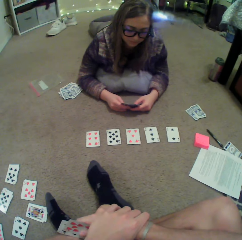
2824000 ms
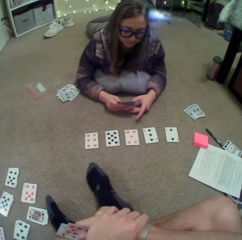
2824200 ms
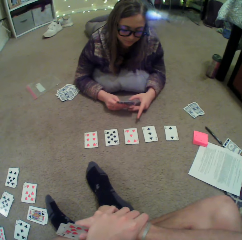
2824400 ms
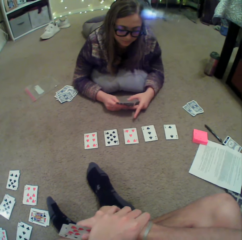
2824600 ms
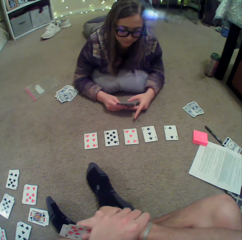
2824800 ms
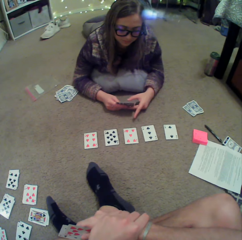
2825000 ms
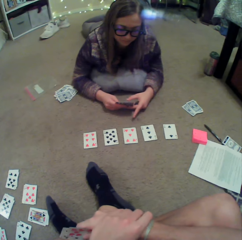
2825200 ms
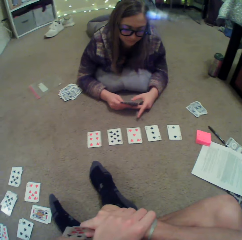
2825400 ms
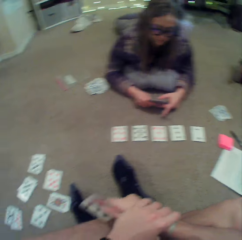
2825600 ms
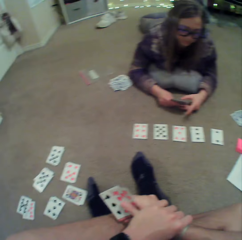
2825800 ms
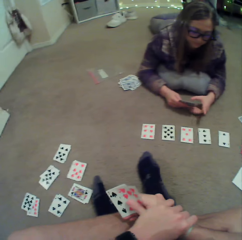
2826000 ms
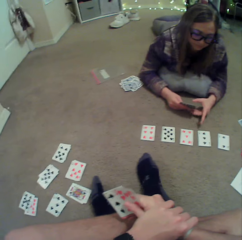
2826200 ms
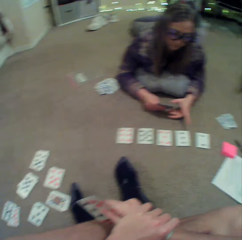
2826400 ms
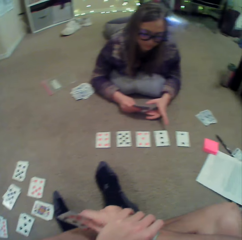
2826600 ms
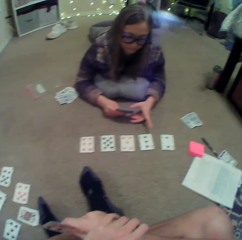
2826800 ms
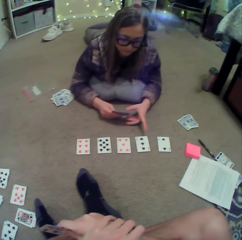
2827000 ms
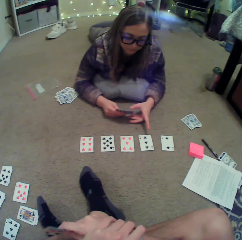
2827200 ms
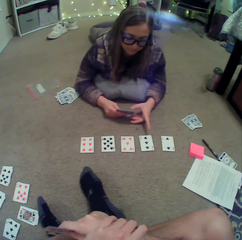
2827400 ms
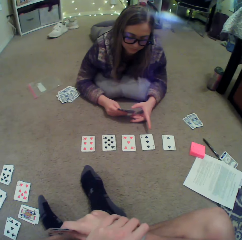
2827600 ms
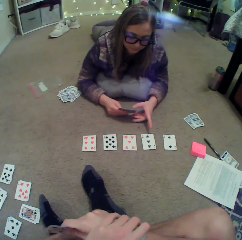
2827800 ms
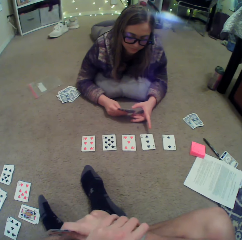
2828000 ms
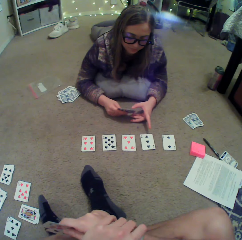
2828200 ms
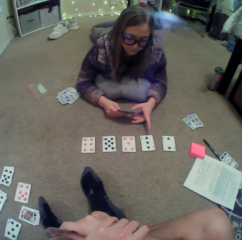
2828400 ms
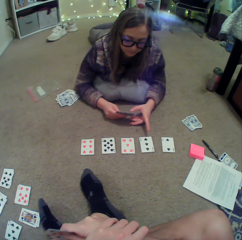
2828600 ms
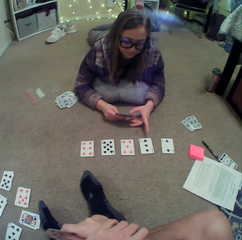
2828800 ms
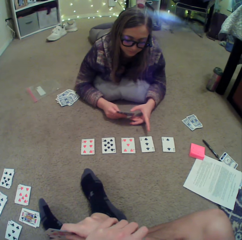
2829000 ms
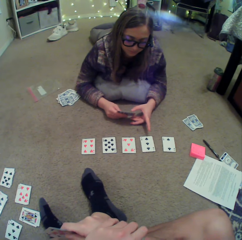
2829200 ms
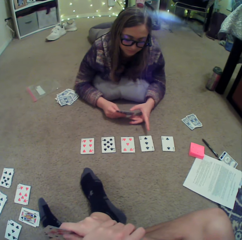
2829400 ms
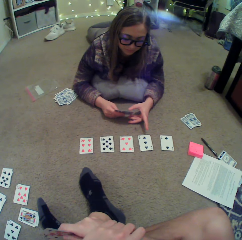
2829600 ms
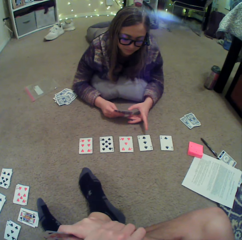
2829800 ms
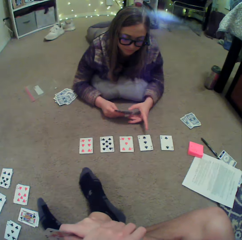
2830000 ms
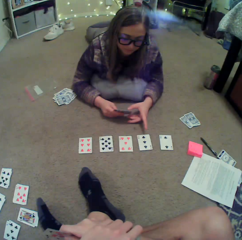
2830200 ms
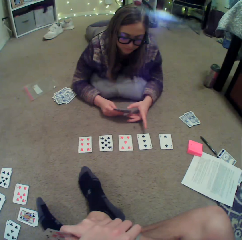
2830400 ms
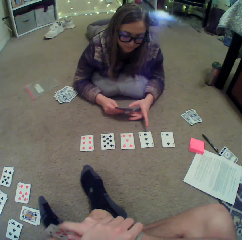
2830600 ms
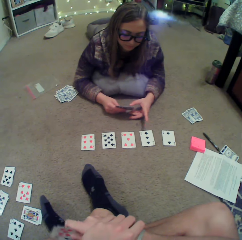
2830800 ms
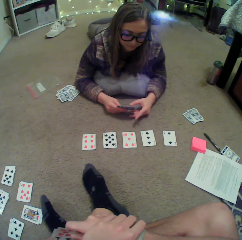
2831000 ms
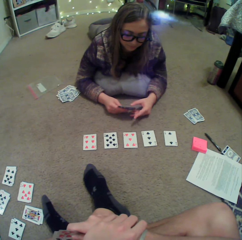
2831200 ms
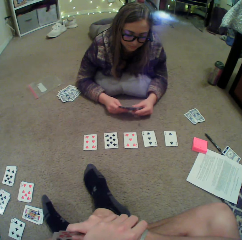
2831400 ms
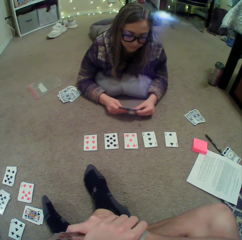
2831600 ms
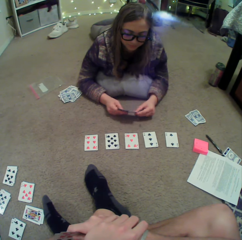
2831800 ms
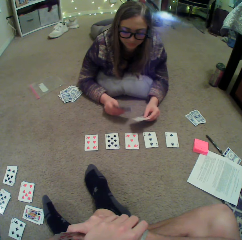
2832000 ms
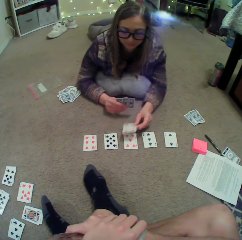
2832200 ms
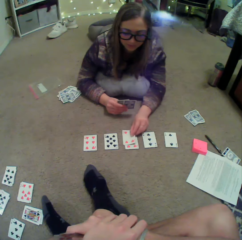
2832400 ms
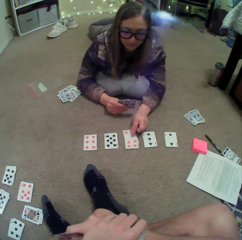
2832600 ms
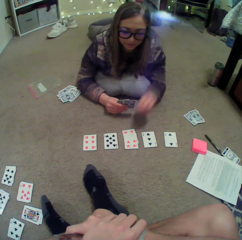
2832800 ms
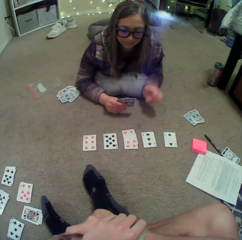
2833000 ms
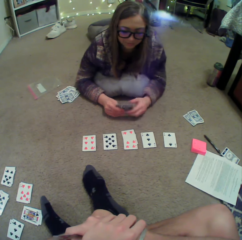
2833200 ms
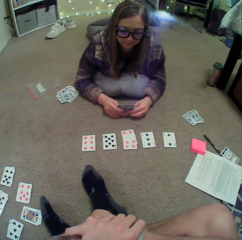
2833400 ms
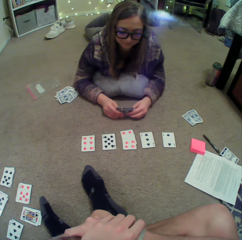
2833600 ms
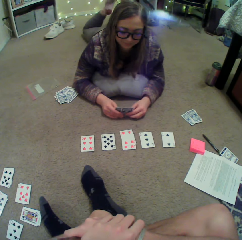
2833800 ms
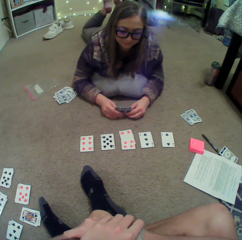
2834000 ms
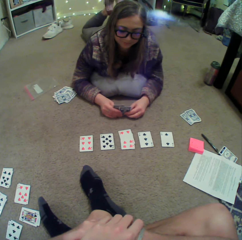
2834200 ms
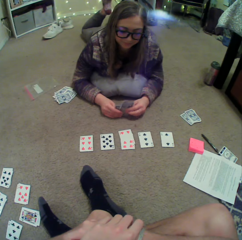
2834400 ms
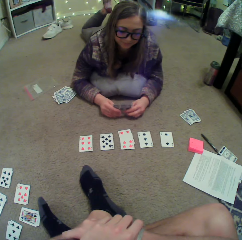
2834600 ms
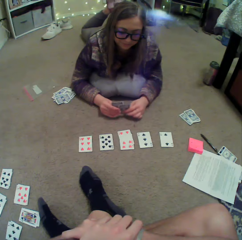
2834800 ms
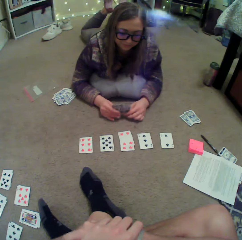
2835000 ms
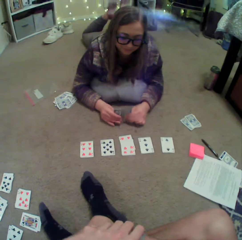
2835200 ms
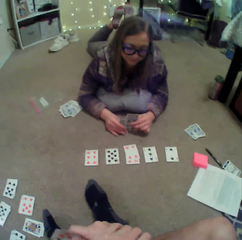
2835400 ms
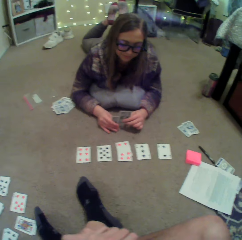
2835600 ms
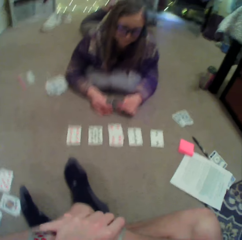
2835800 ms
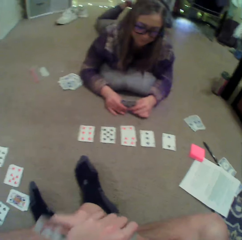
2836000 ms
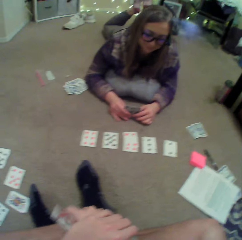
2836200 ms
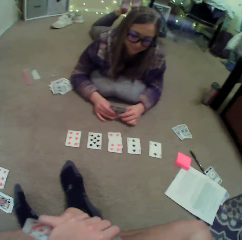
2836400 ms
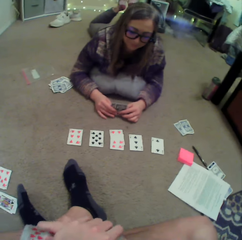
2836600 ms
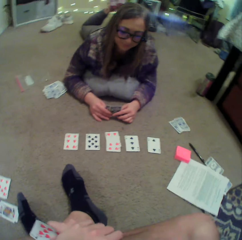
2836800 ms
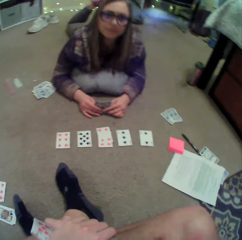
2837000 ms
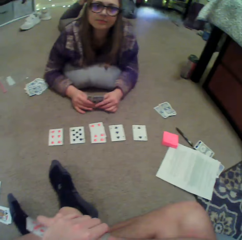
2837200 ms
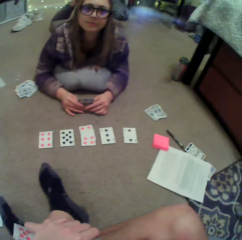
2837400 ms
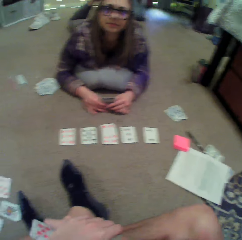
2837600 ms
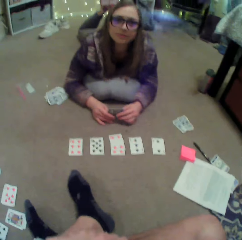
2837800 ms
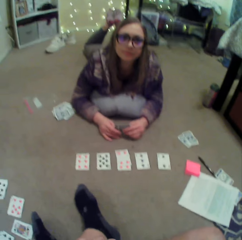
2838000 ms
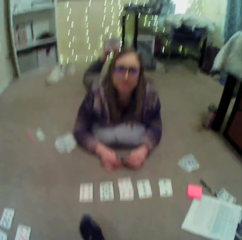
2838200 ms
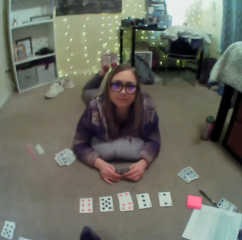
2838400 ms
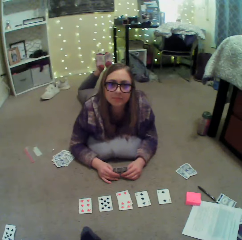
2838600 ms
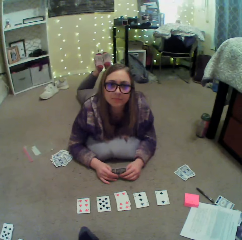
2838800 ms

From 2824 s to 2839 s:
The woman points at the cards. The camera wearer looks at the cards. The woman puts a card on the floor.

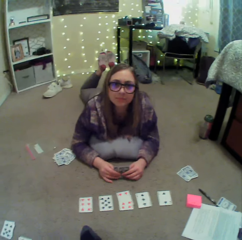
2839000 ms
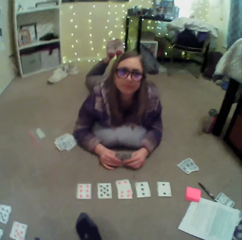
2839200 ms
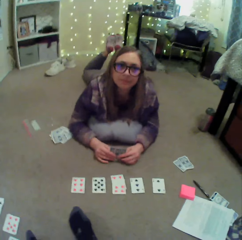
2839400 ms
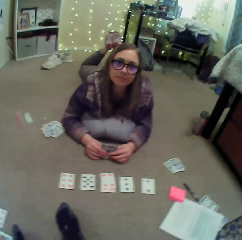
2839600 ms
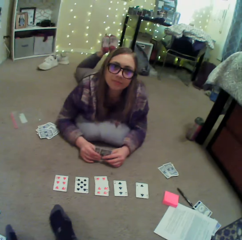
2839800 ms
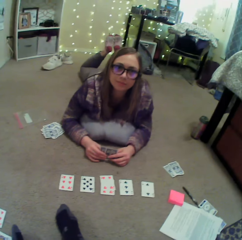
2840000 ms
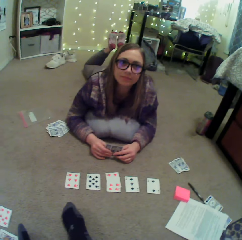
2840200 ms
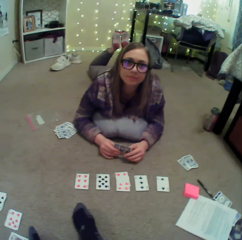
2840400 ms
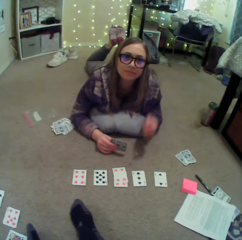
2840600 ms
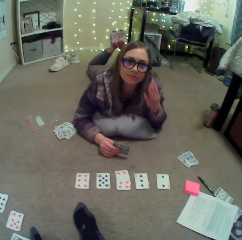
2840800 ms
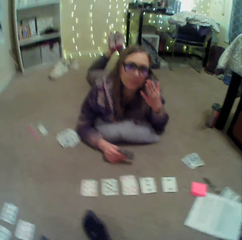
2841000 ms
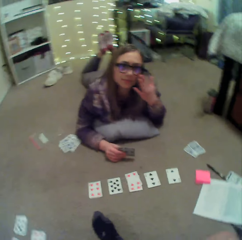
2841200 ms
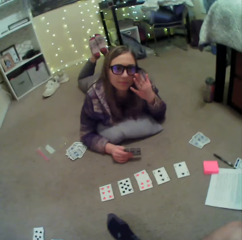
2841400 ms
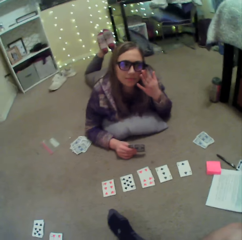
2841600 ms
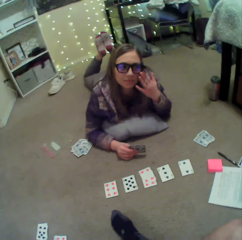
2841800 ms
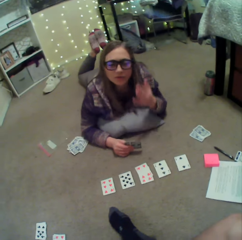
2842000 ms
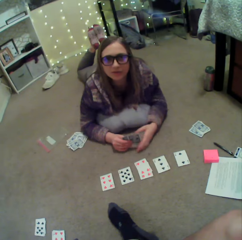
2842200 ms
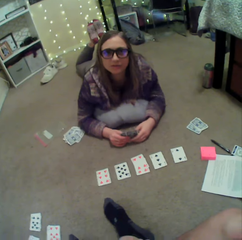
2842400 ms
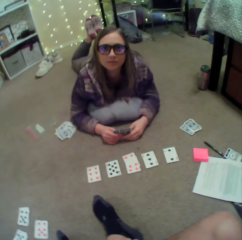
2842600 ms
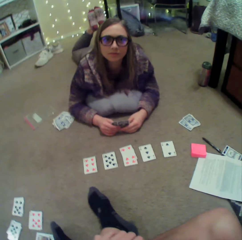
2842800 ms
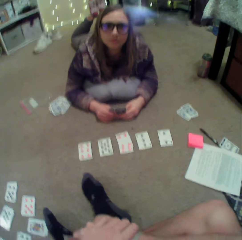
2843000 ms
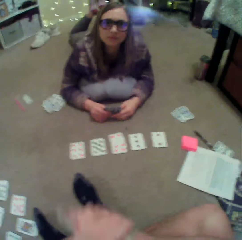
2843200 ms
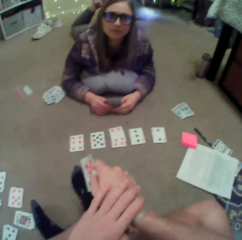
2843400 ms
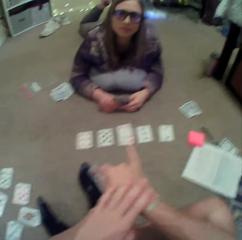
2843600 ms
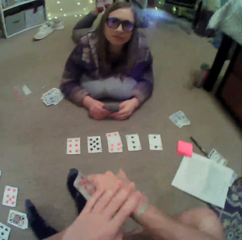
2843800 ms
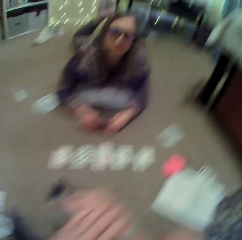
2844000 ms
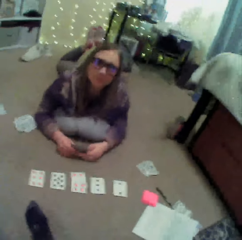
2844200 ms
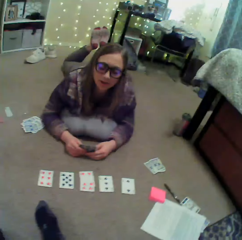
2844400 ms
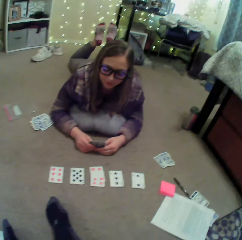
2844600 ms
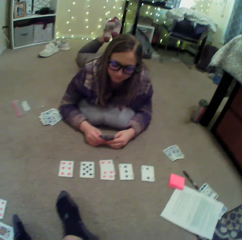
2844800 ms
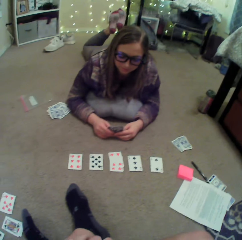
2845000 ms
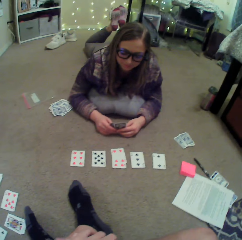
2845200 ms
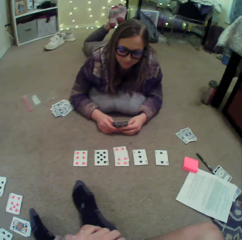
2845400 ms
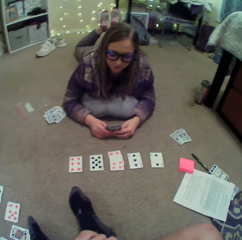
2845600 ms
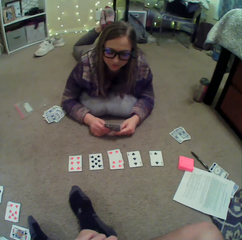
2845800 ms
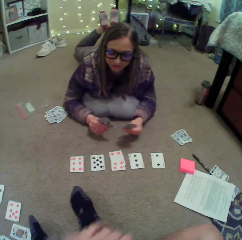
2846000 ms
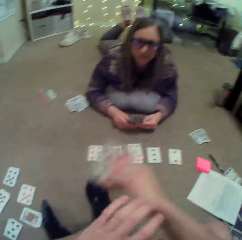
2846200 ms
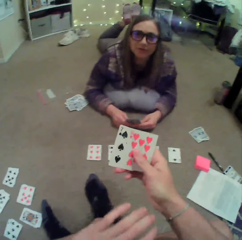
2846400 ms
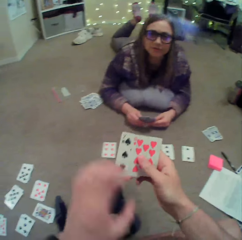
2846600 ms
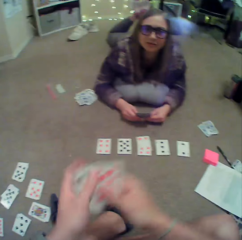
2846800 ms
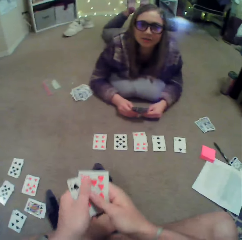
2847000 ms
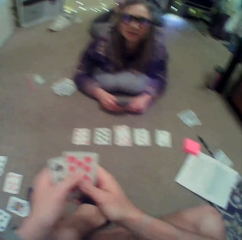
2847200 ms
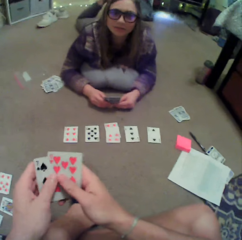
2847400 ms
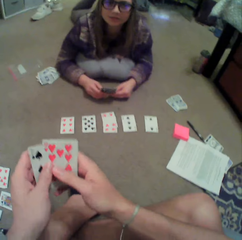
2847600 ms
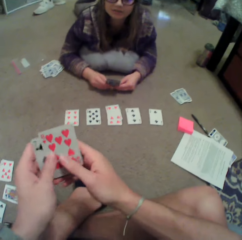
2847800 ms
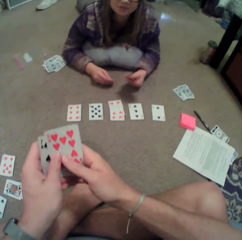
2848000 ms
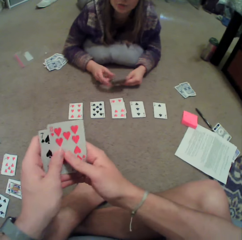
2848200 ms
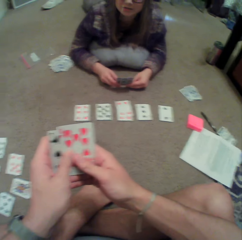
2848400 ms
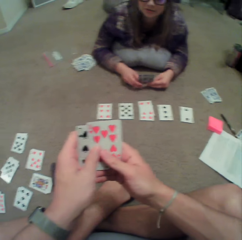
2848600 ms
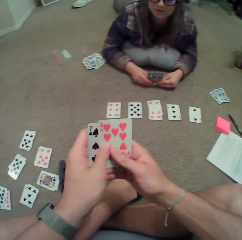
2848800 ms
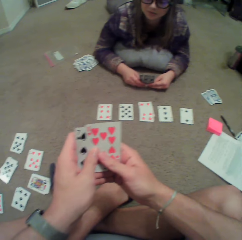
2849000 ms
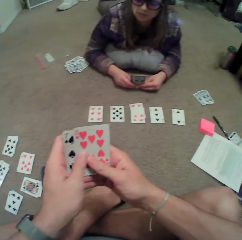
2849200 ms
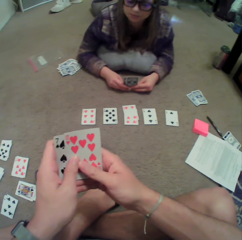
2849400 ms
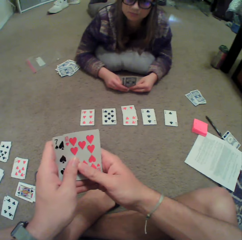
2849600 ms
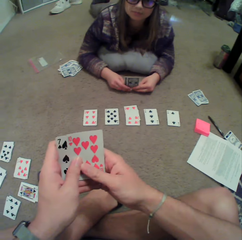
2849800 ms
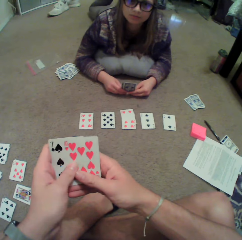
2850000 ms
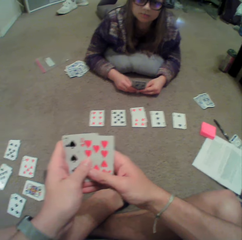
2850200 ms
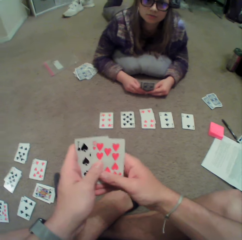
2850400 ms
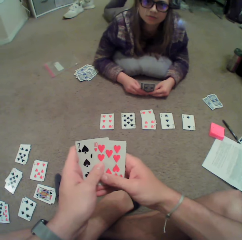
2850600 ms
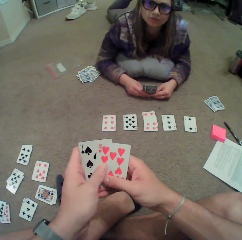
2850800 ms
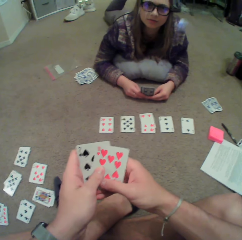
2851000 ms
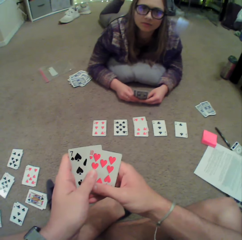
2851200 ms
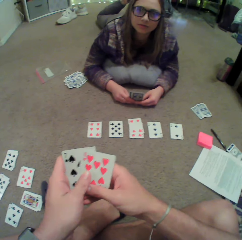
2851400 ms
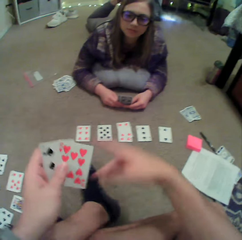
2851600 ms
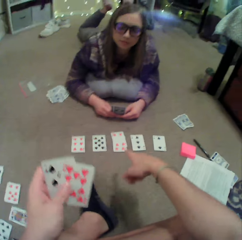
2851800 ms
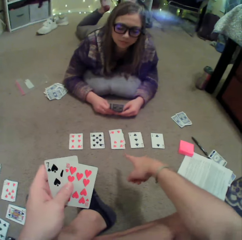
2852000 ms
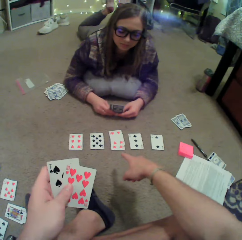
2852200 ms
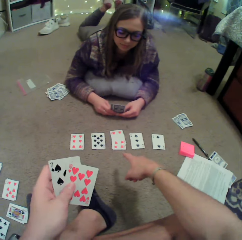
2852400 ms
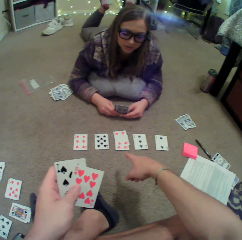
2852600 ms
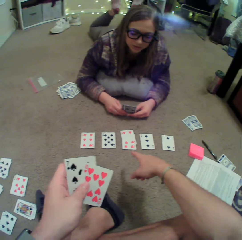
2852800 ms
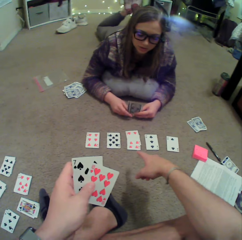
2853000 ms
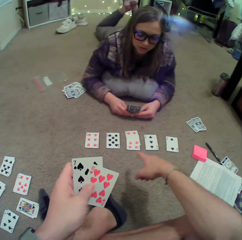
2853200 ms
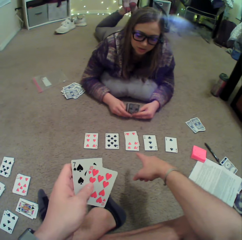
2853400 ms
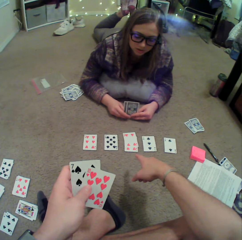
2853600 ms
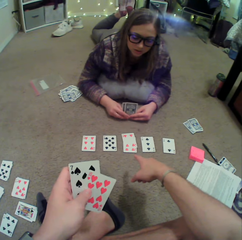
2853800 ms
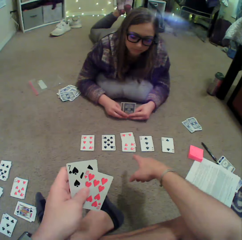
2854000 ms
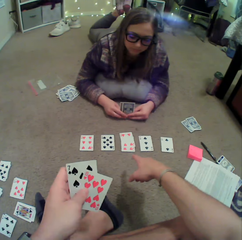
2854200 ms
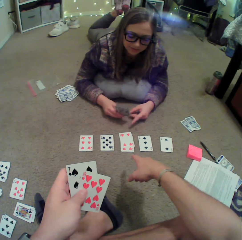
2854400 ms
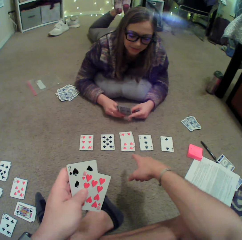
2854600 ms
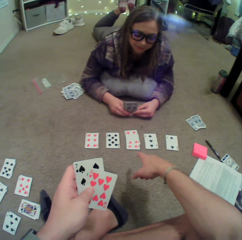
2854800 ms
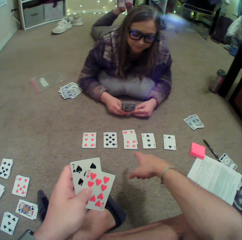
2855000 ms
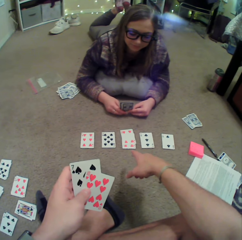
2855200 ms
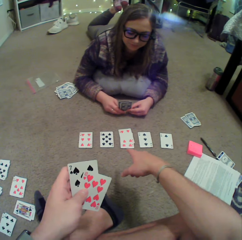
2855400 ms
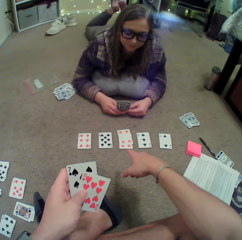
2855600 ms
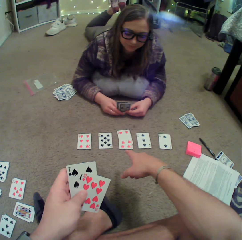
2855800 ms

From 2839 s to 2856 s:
The woman lifts her hand and puts down her hand. The camera wearer interacts with the woman. They point at the cards. They look at the cards. They point at the cards.
